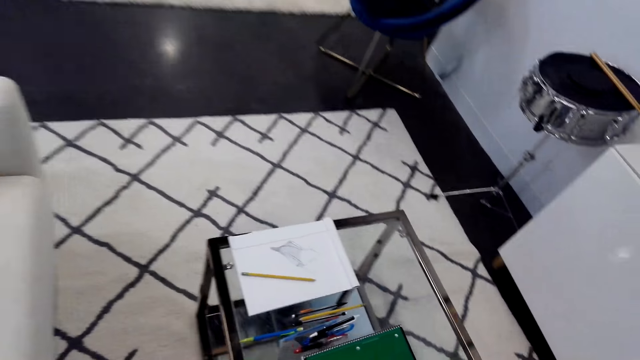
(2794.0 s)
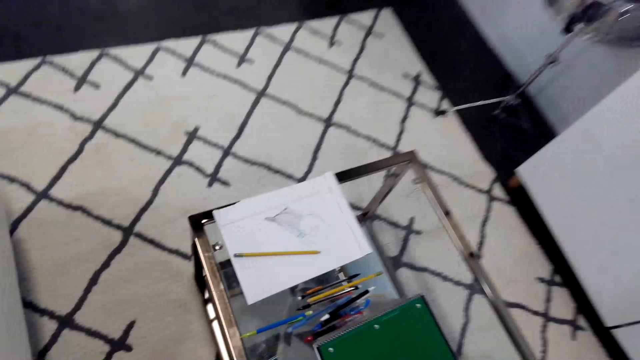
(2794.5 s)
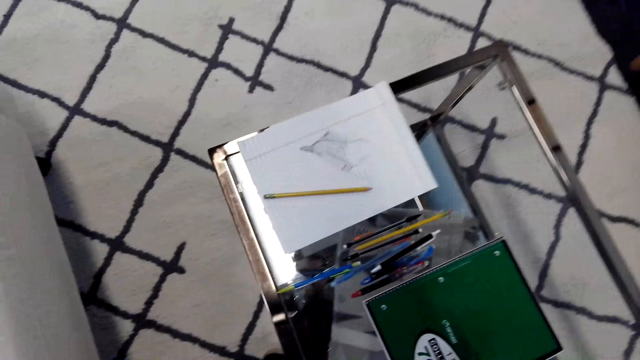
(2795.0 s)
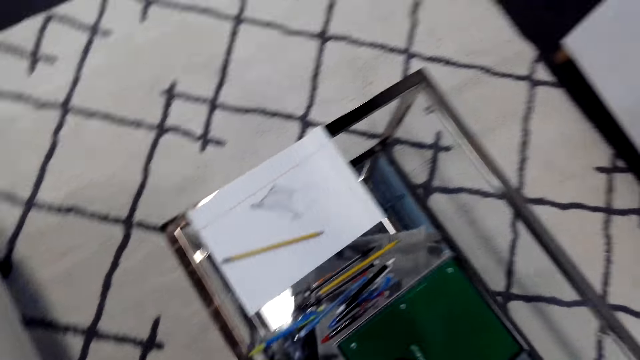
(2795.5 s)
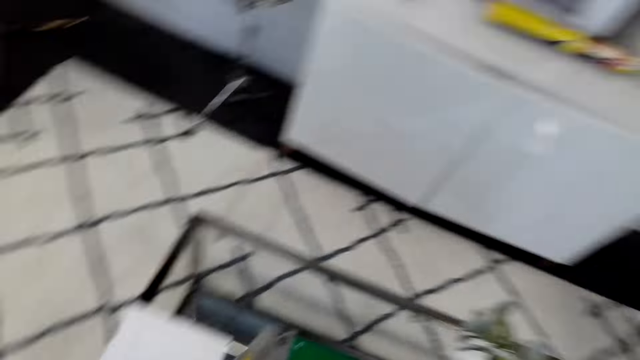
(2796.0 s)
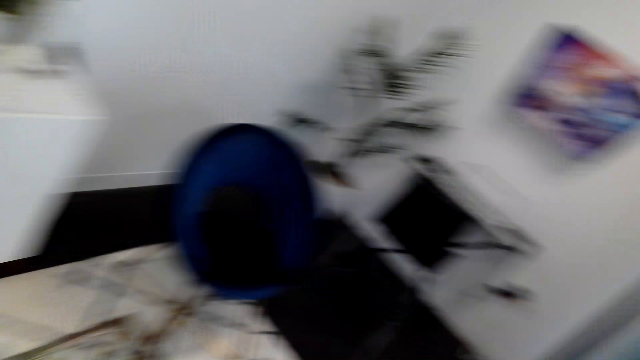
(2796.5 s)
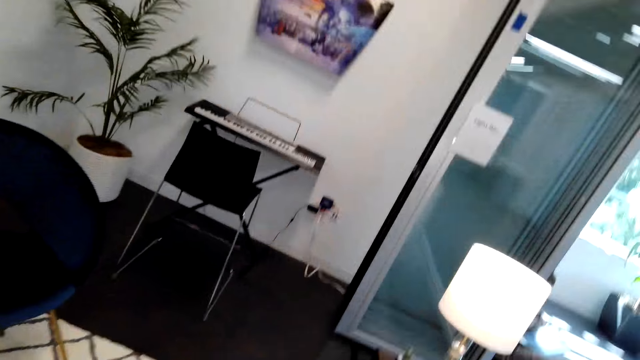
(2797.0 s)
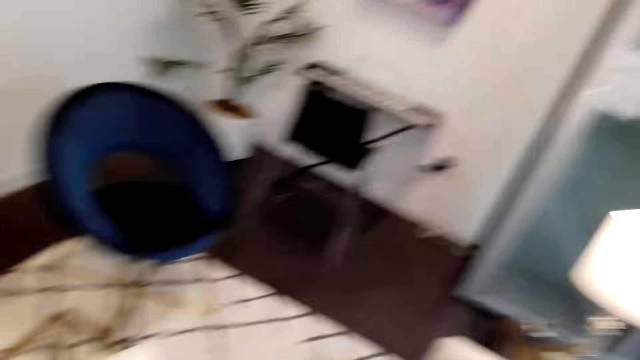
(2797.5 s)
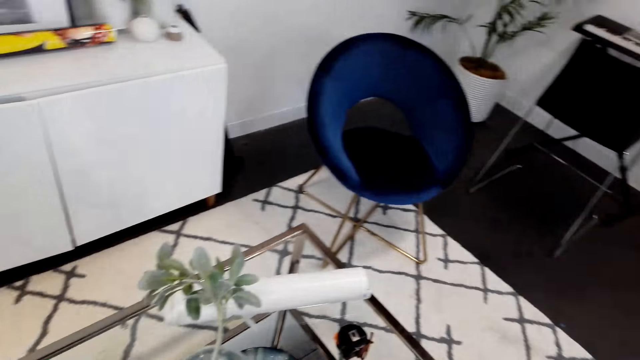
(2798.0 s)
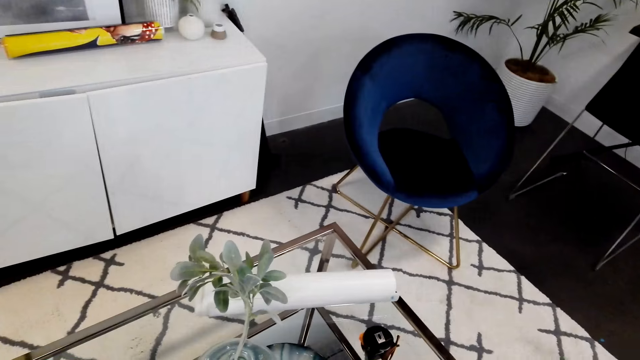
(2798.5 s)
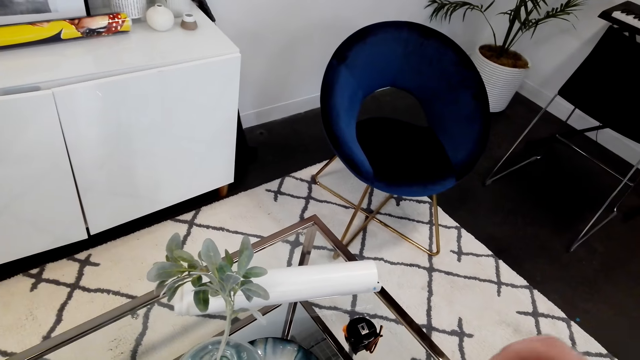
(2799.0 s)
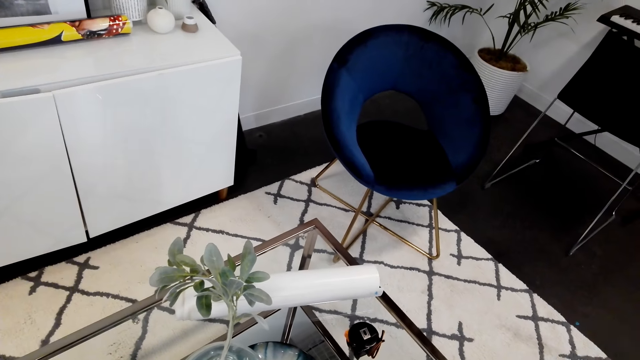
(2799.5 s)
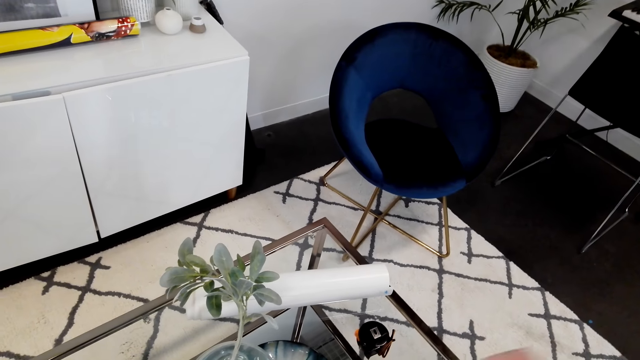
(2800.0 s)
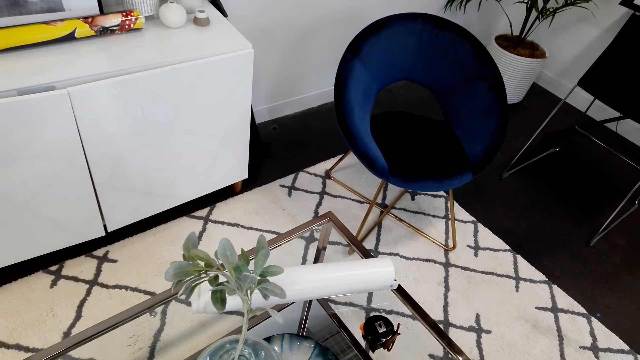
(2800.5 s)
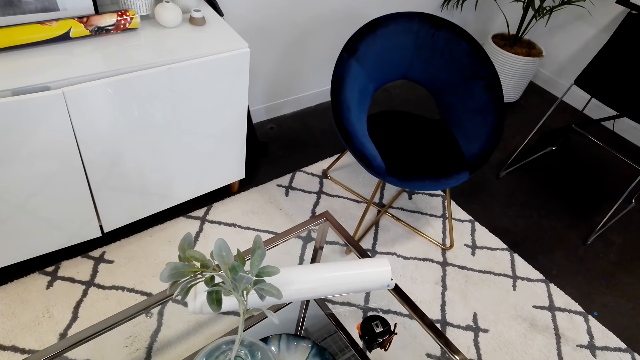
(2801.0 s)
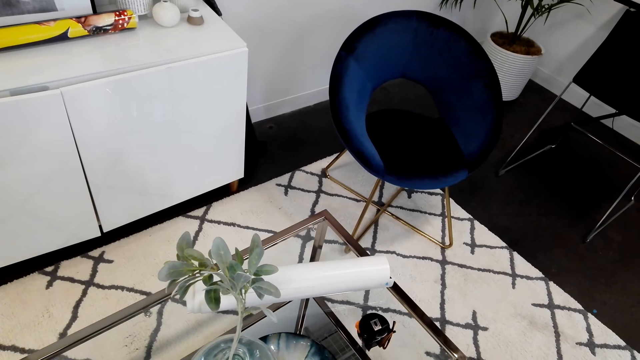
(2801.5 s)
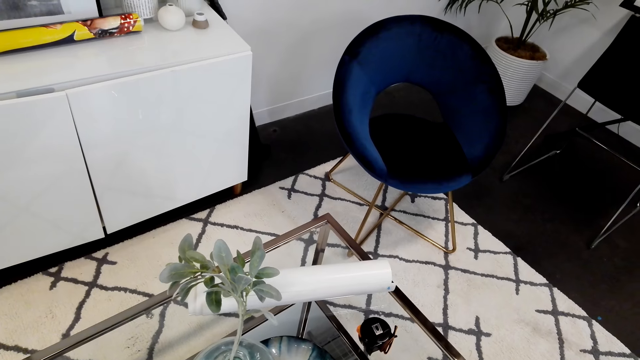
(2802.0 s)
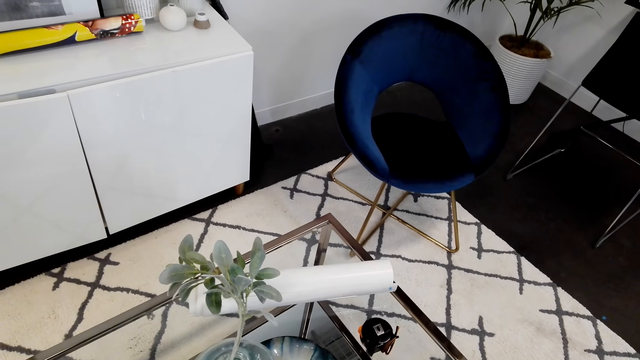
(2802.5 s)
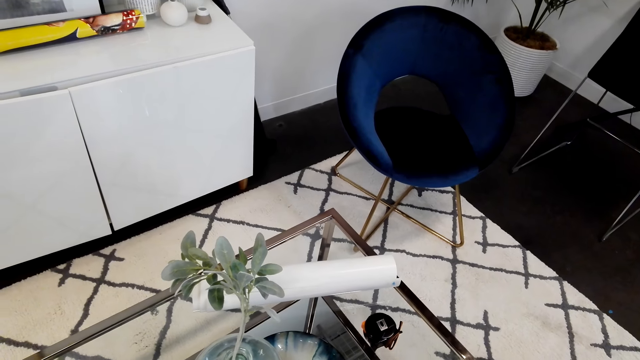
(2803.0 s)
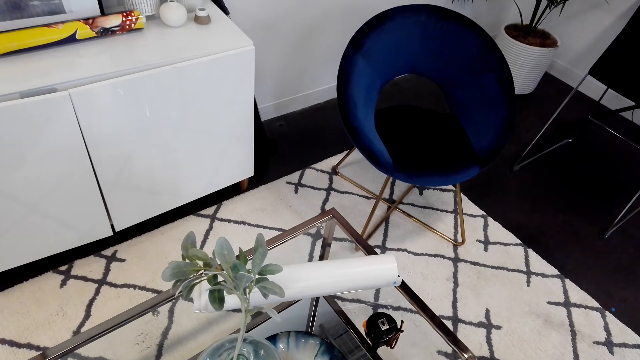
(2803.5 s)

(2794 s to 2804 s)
The camera wearer looks around the house. They lift a hand. They look around.

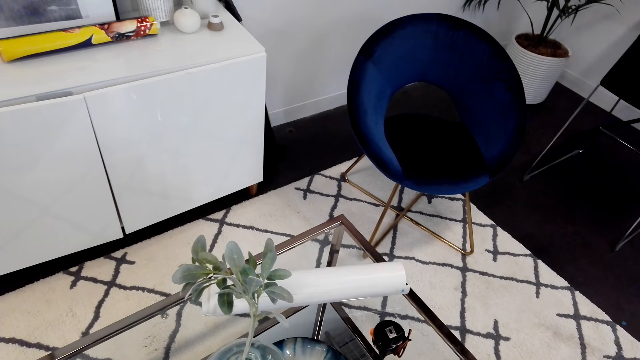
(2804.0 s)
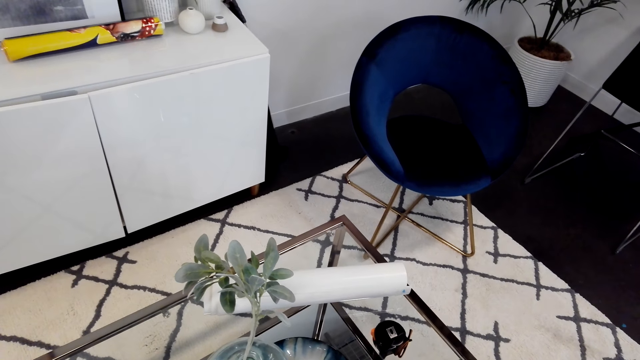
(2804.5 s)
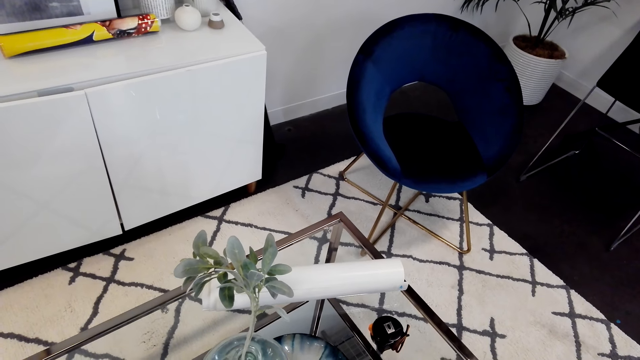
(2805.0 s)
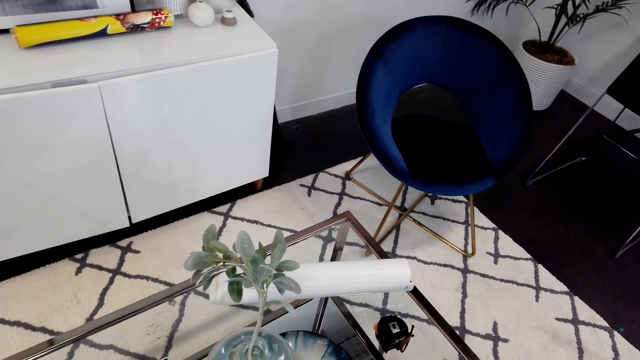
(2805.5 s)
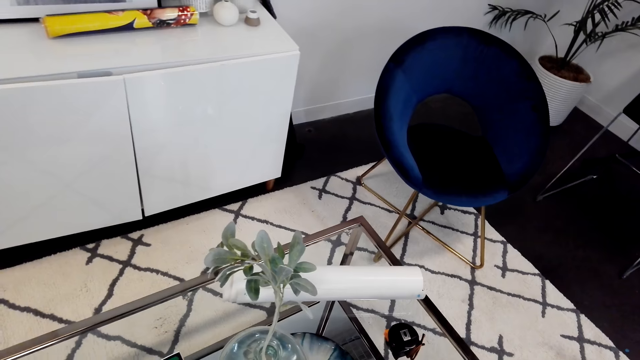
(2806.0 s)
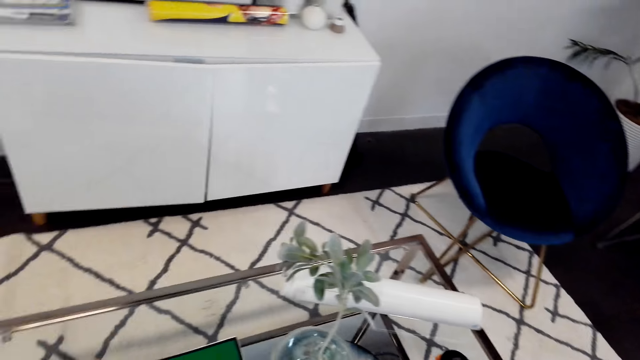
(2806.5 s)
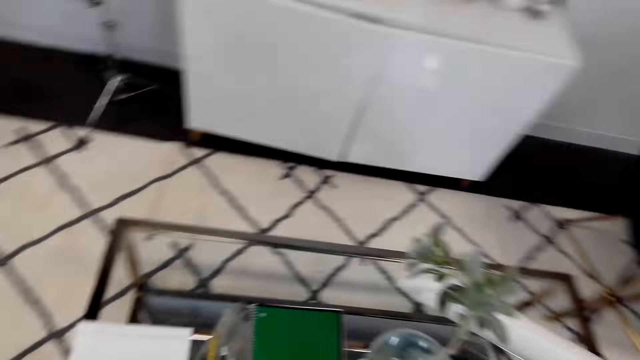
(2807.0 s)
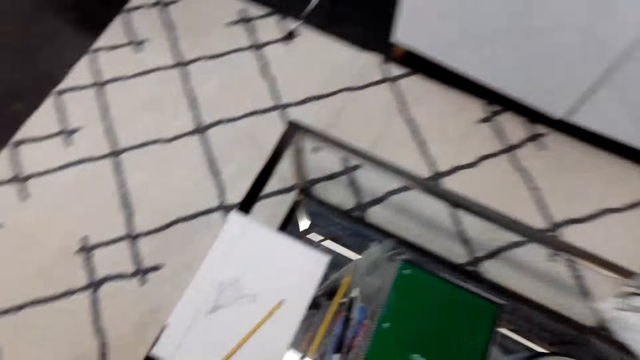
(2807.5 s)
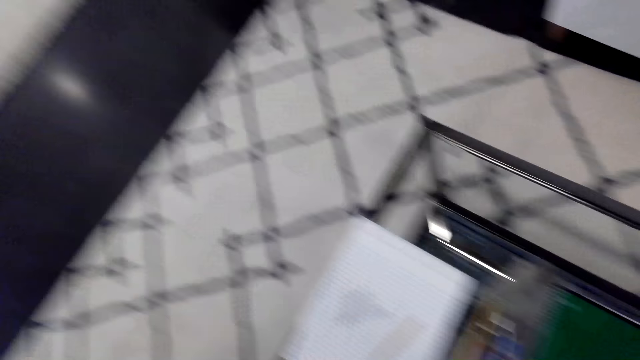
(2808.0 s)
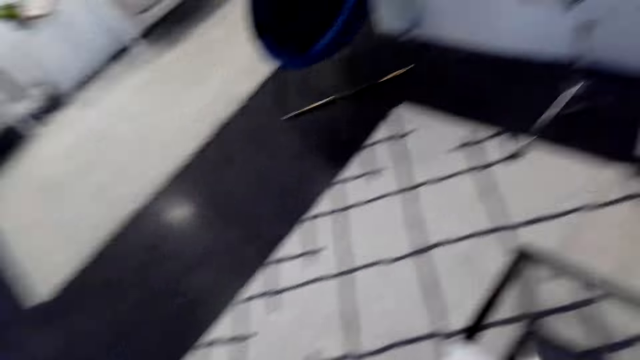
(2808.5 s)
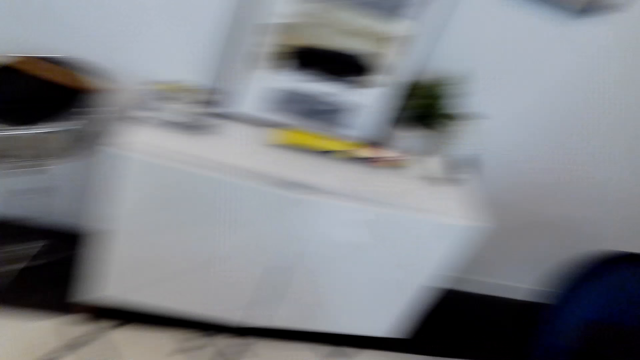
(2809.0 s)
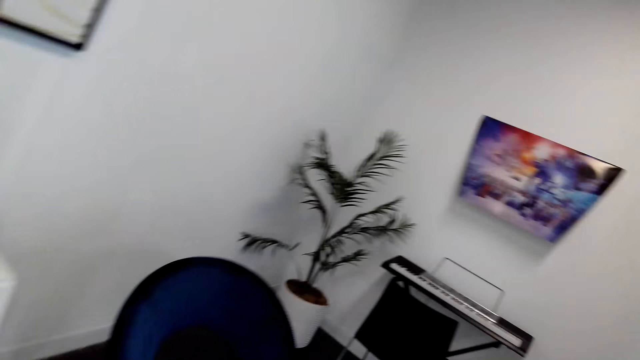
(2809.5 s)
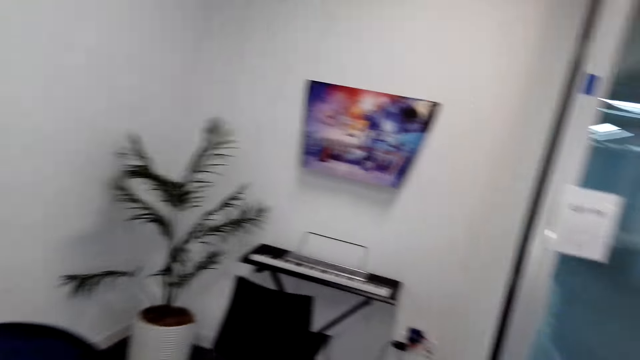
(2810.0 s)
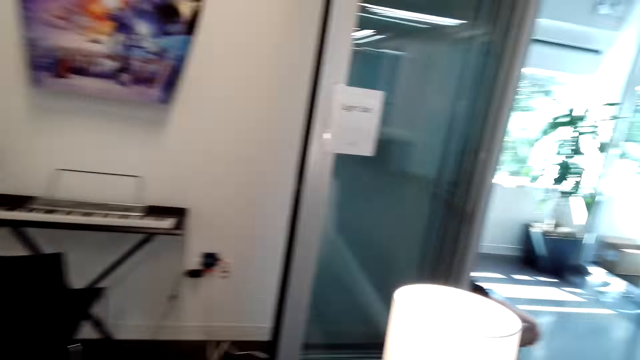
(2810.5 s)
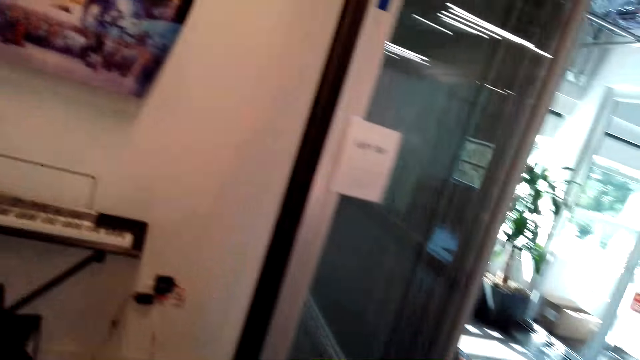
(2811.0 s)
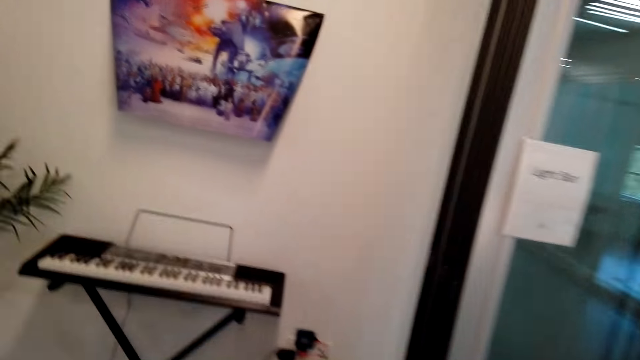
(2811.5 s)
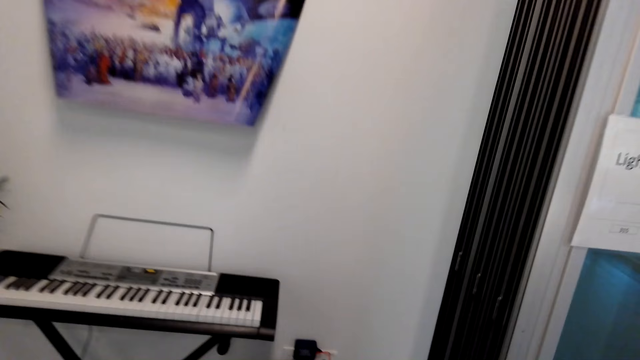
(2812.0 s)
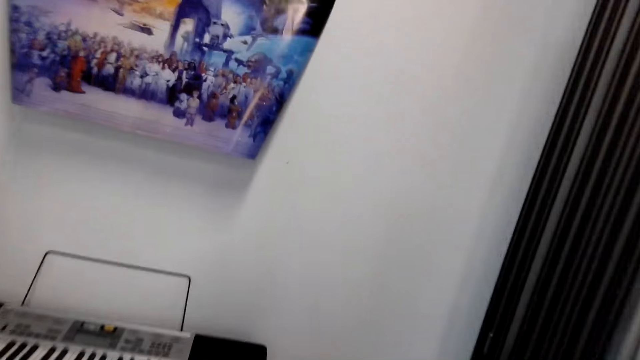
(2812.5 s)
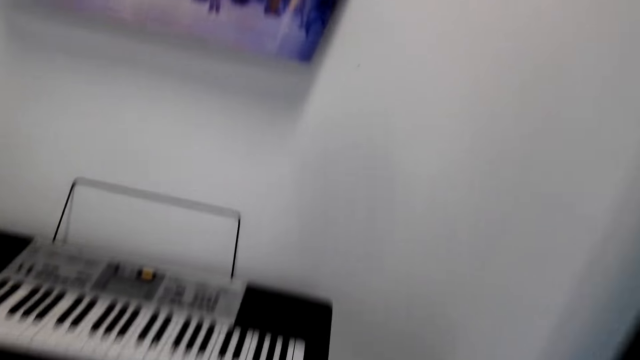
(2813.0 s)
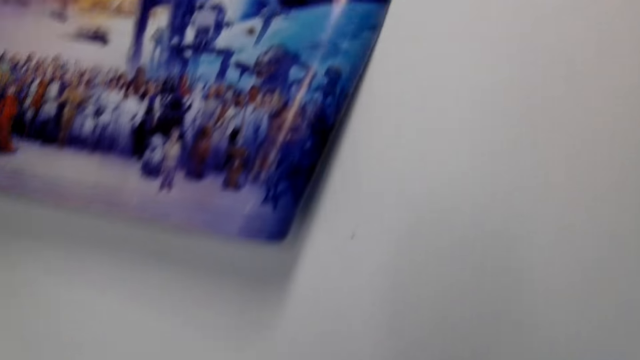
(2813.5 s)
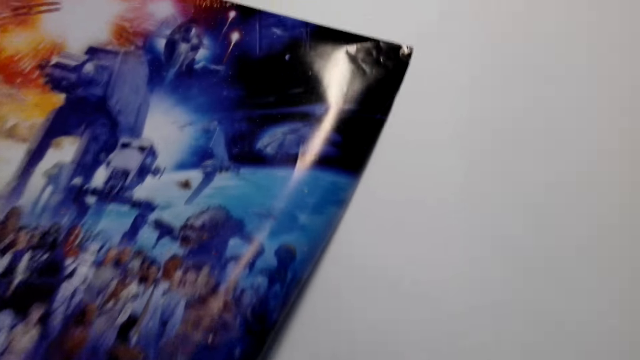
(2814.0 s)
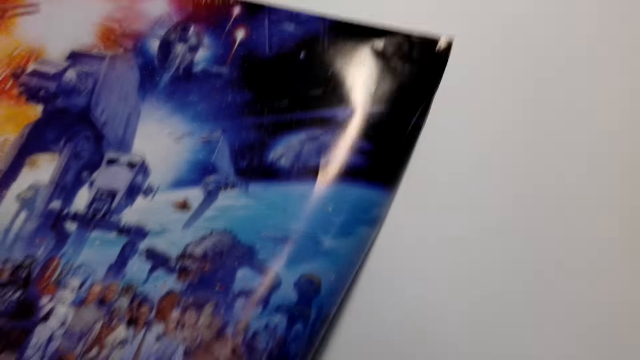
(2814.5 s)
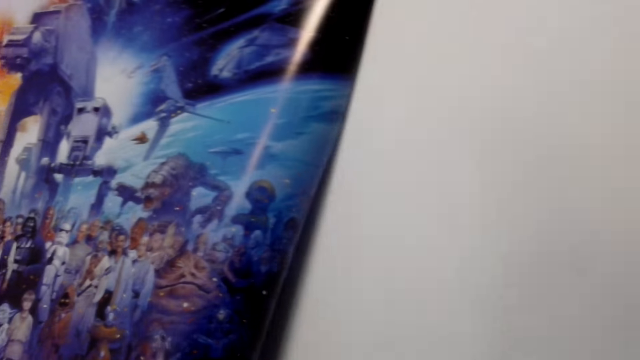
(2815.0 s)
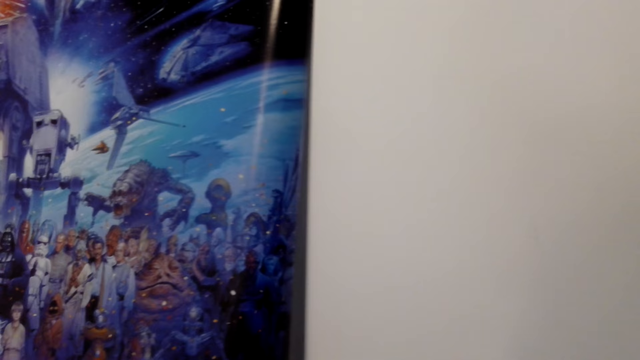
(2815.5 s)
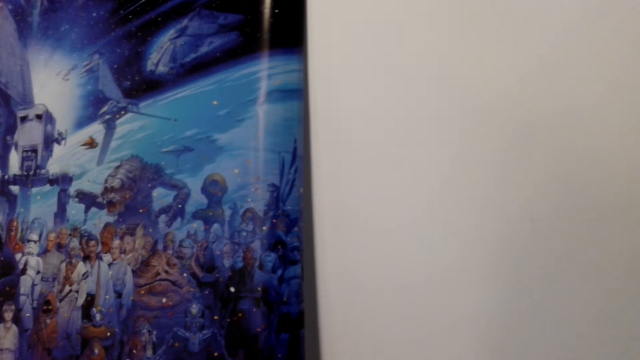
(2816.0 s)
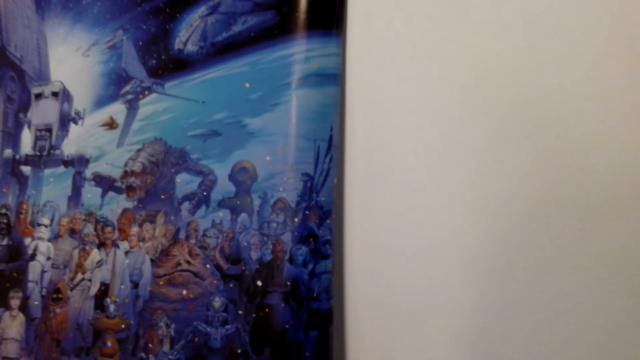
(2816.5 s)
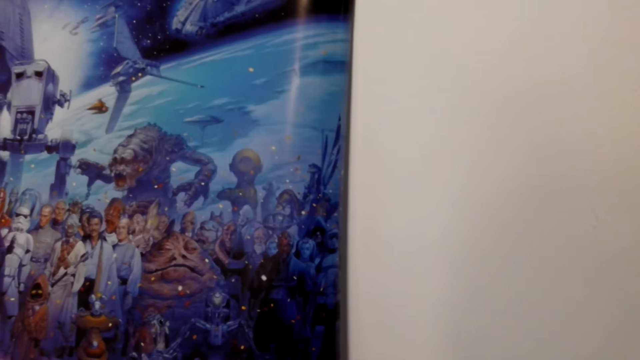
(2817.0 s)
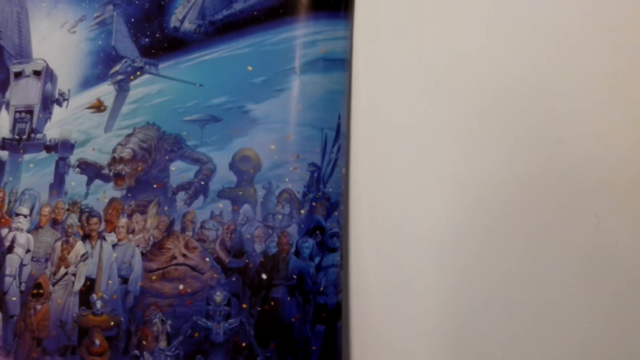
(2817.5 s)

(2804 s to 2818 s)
The camera wearer walks across the room. They walk around. They look at the picture on the wall. They place the picture on the wall.
